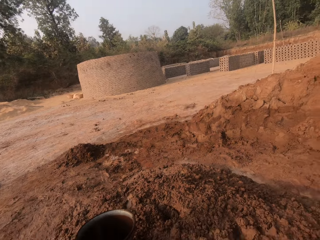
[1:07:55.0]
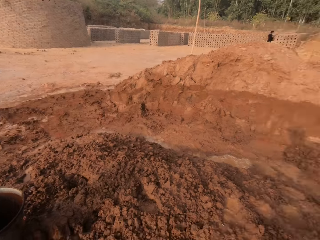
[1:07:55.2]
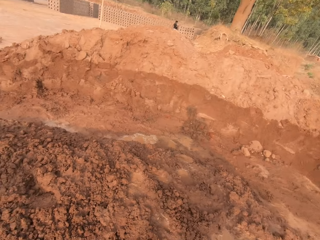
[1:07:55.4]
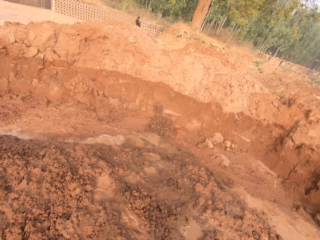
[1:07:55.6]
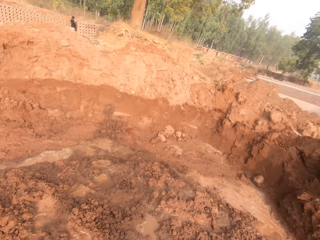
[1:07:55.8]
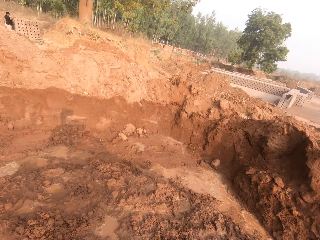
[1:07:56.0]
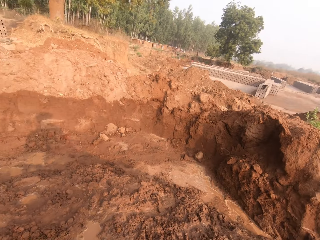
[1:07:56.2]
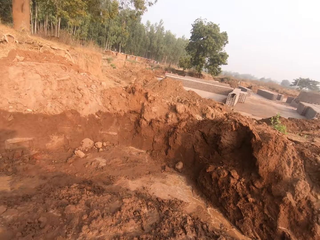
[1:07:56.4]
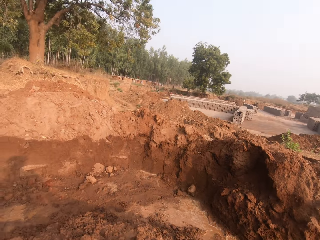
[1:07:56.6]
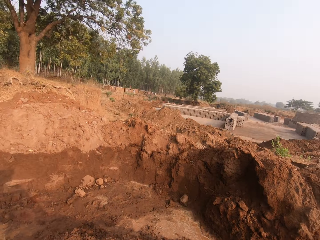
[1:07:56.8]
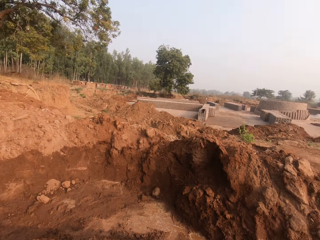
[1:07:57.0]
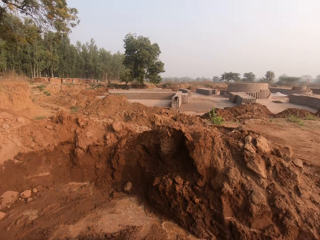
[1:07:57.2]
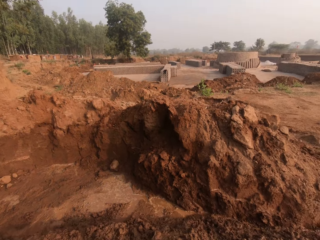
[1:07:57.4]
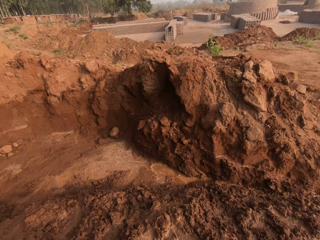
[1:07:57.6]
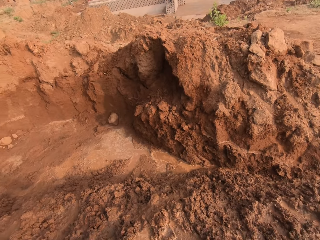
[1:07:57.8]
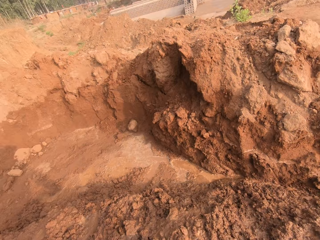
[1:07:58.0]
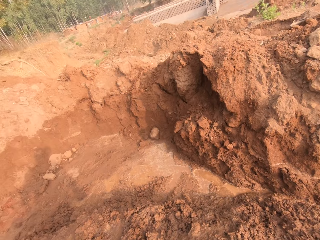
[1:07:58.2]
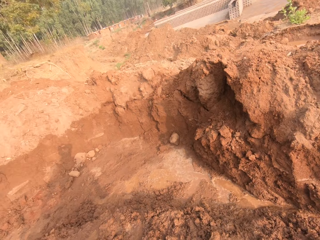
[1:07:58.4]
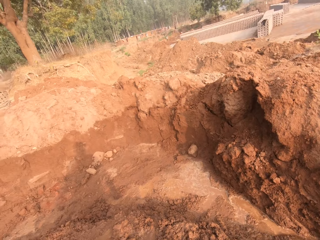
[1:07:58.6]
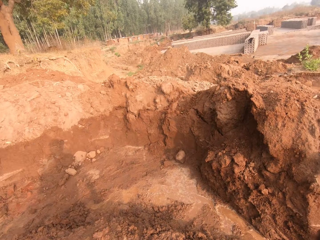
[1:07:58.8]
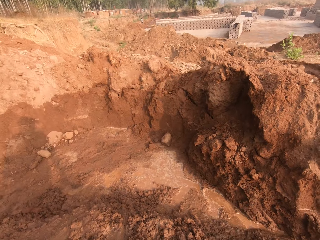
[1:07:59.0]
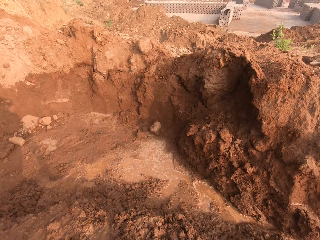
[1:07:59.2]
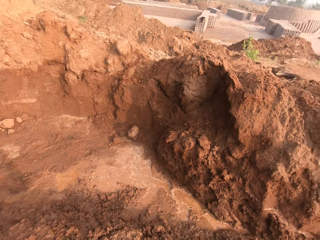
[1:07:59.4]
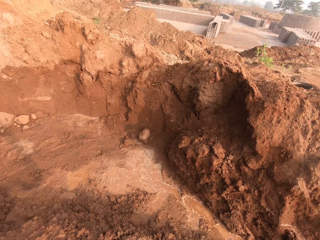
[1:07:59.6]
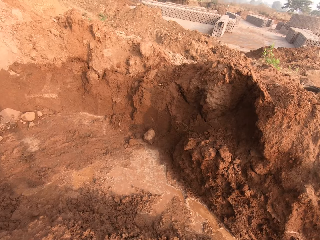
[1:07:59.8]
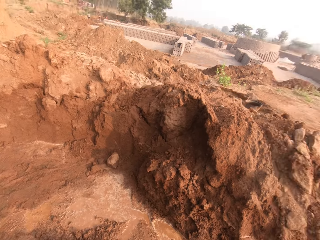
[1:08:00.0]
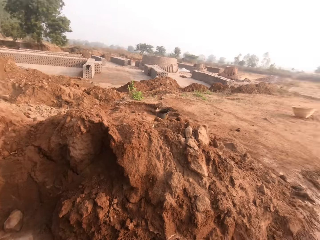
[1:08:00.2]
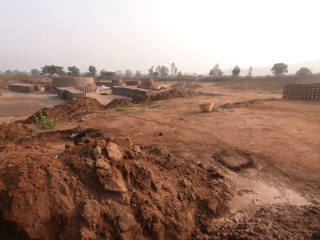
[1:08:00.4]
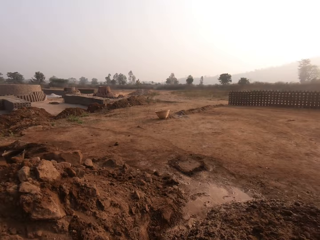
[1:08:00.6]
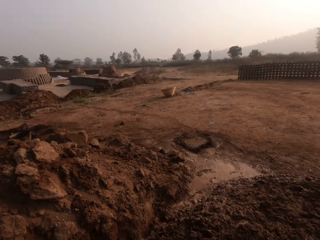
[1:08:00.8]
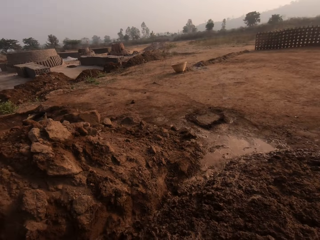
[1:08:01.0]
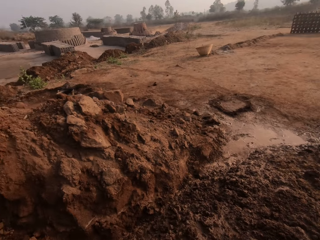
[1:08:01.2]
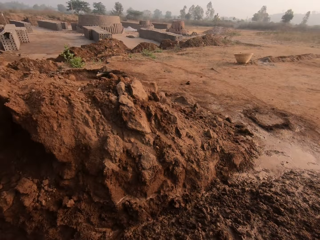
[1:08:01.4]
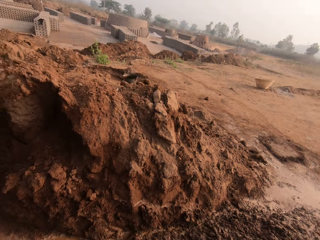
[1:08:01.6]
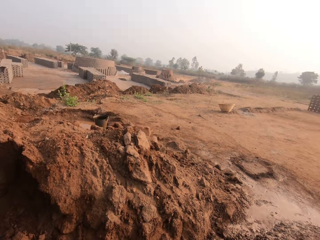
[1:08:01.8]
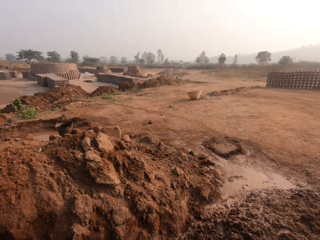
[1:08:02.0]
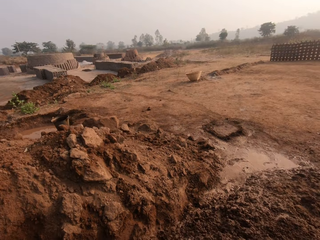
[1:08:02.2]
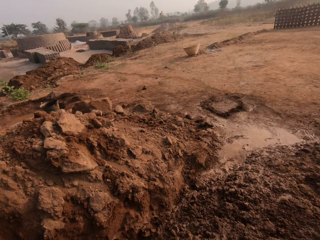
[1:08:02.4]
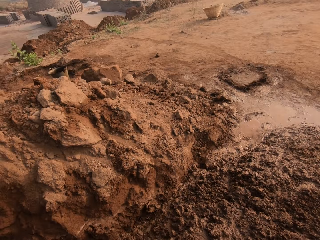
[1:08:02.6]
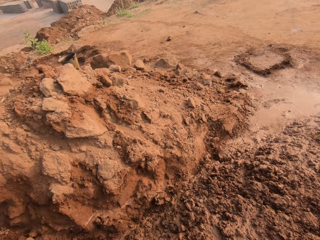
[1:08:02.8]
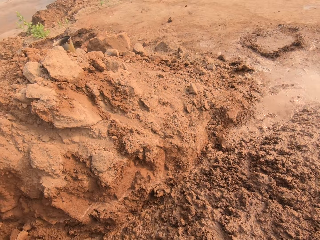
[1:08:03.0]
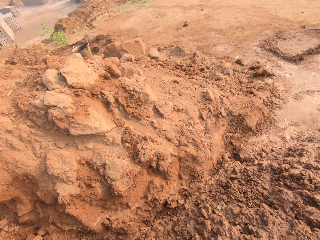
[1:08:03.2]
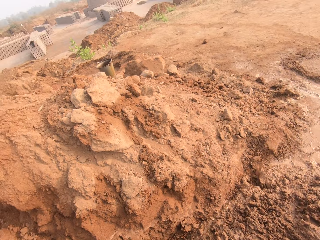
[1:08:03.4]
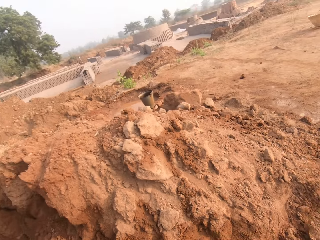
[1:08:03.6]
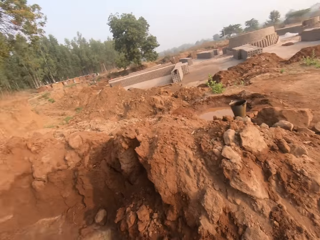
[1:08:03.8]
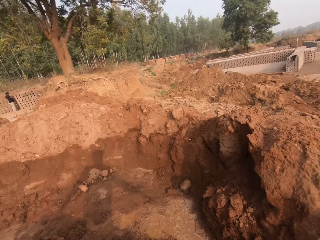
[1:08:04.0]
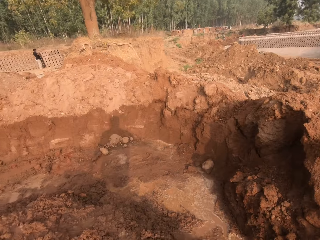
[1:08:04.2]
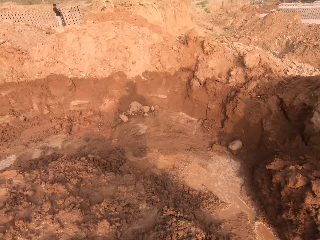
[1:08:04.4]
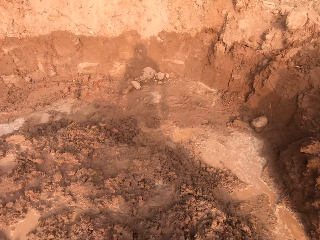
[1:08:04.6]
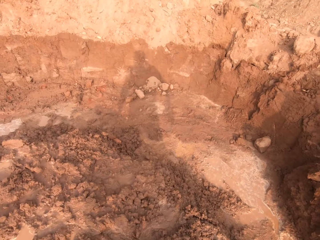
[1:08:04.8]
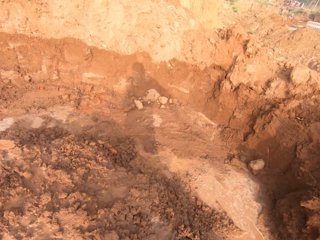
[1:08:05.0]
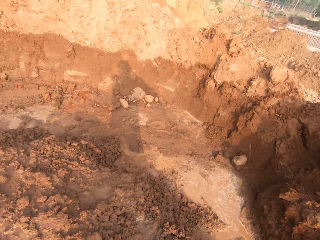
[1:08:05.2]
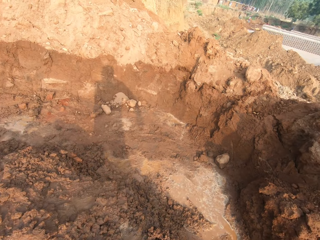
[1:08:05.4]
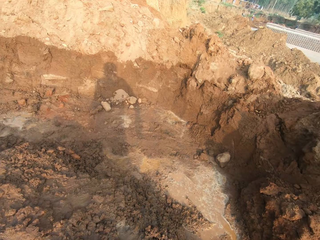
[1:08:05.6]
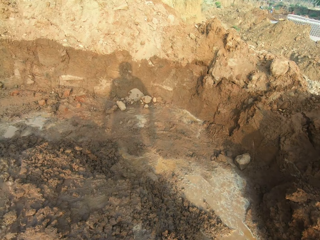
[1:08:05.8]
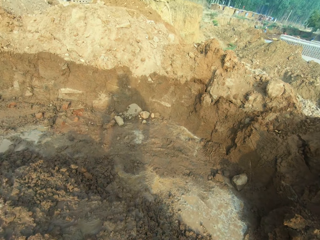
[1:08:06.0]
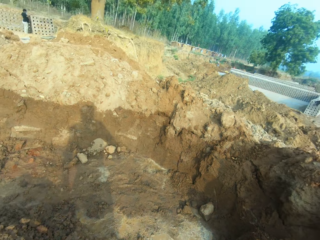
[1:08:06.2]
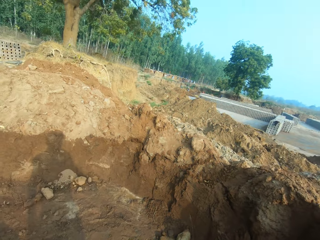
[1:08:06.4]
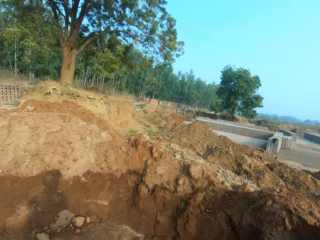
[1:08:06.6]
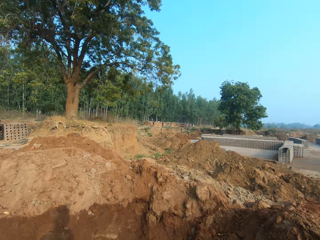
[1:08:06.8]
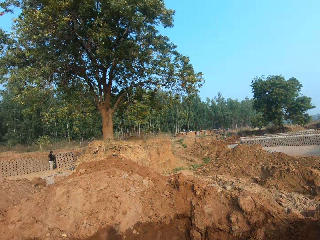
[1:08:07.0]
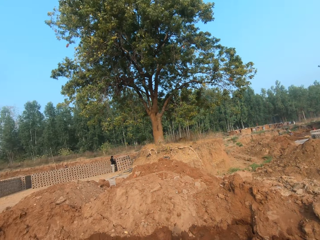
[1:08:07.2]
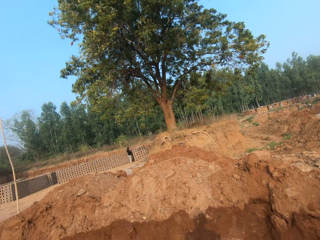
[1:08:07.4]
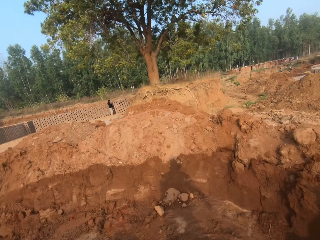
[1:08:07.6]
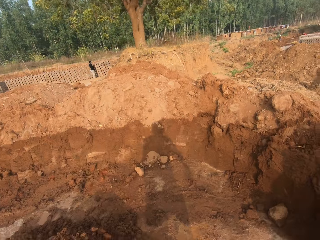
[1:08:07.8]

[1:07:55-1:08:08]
The camera wearer throws the bucket in his left hand on the ground, on the heap of soil. He looks at the heaped soil. He walks around the site.

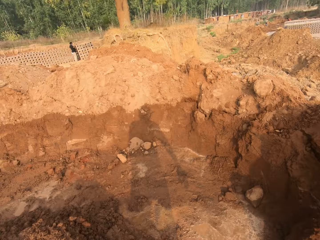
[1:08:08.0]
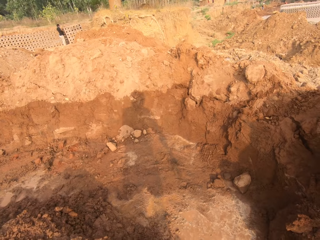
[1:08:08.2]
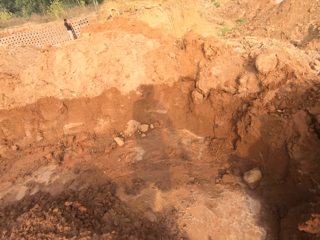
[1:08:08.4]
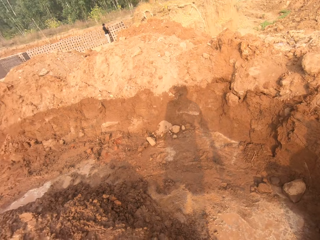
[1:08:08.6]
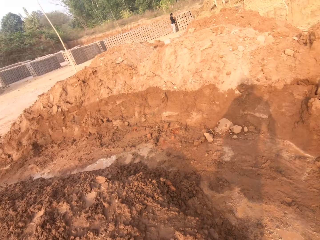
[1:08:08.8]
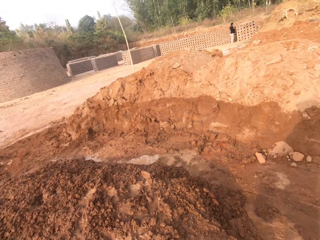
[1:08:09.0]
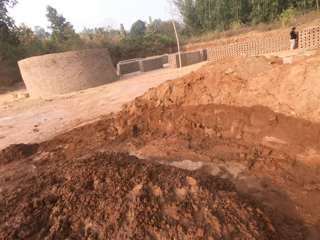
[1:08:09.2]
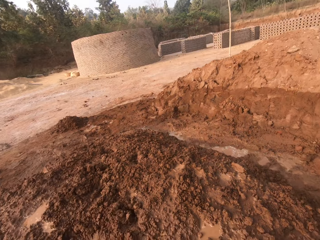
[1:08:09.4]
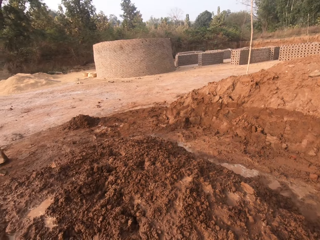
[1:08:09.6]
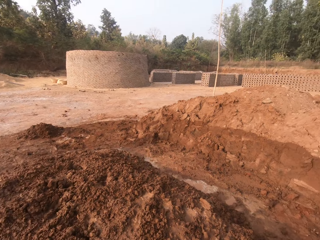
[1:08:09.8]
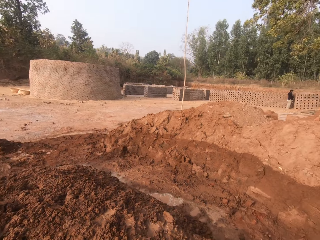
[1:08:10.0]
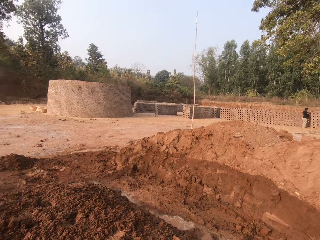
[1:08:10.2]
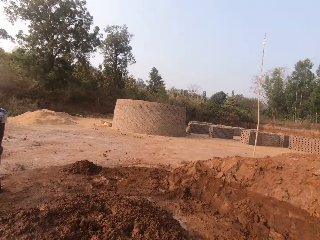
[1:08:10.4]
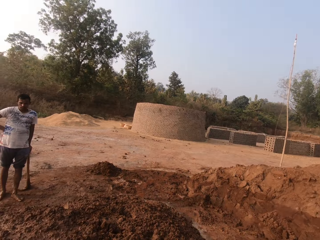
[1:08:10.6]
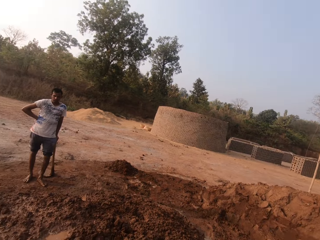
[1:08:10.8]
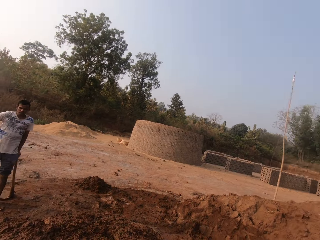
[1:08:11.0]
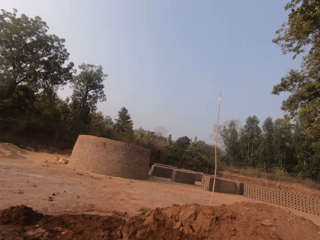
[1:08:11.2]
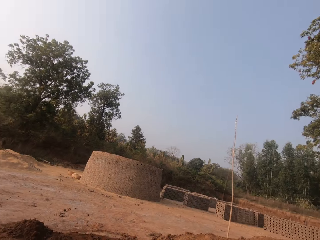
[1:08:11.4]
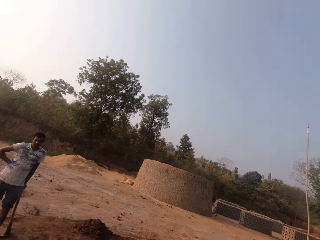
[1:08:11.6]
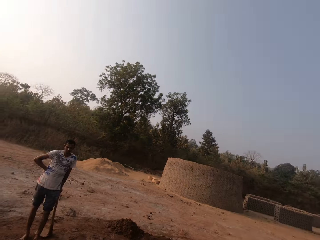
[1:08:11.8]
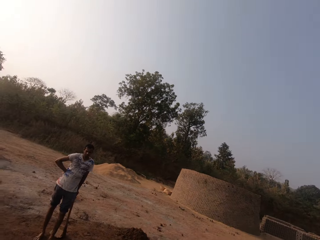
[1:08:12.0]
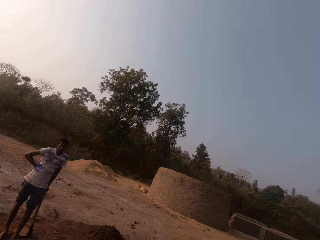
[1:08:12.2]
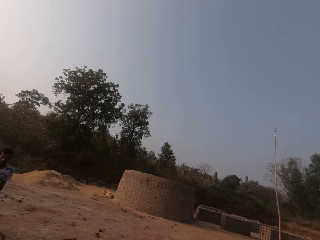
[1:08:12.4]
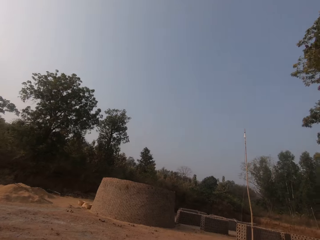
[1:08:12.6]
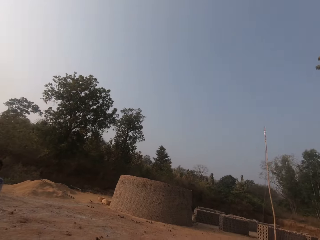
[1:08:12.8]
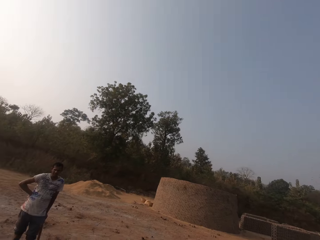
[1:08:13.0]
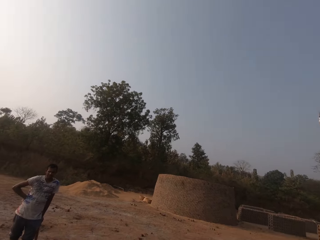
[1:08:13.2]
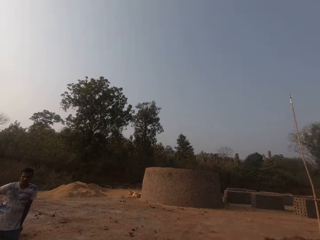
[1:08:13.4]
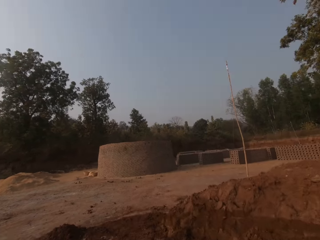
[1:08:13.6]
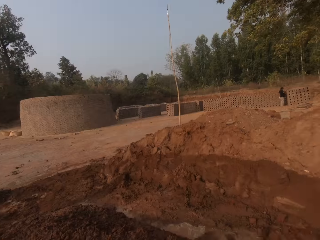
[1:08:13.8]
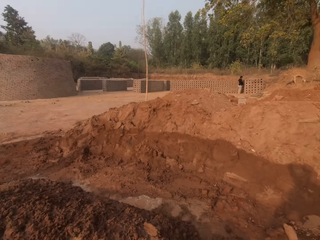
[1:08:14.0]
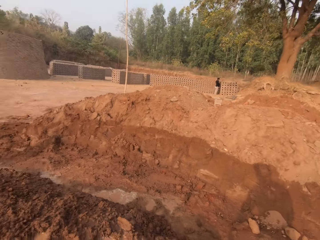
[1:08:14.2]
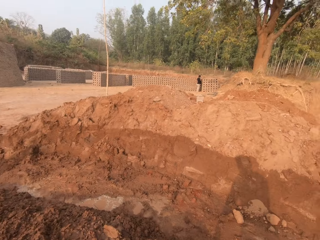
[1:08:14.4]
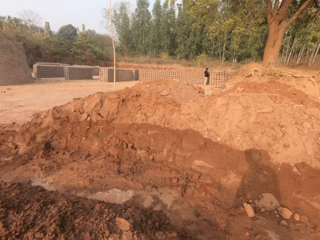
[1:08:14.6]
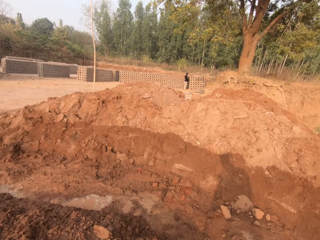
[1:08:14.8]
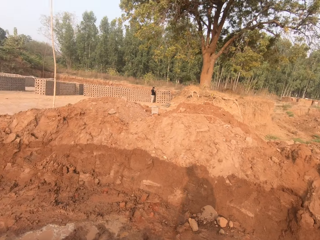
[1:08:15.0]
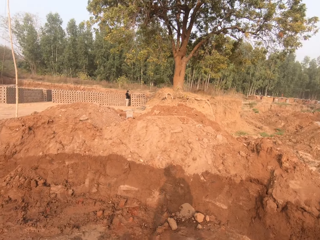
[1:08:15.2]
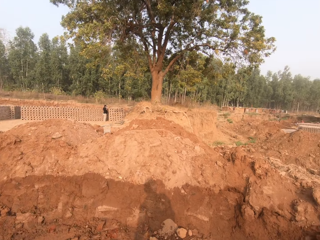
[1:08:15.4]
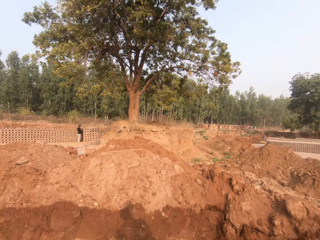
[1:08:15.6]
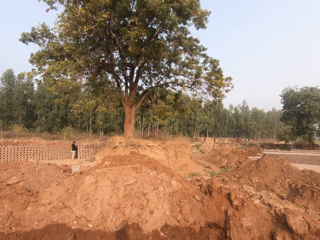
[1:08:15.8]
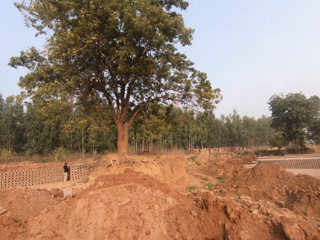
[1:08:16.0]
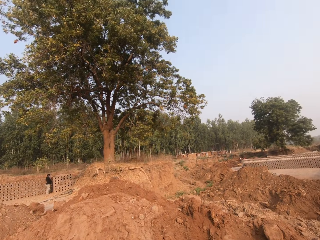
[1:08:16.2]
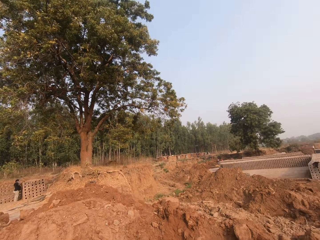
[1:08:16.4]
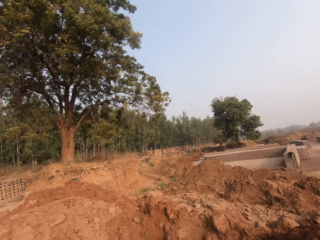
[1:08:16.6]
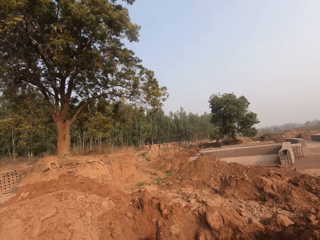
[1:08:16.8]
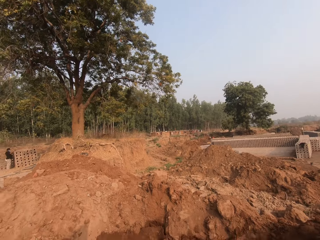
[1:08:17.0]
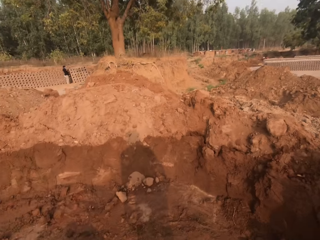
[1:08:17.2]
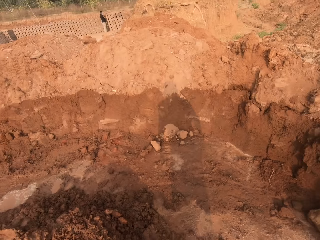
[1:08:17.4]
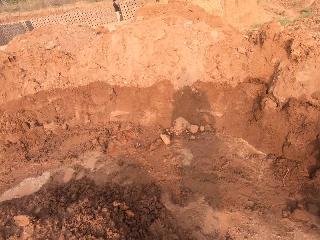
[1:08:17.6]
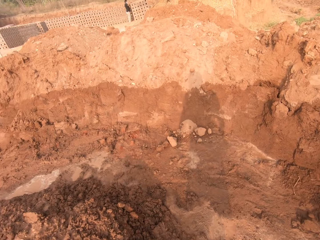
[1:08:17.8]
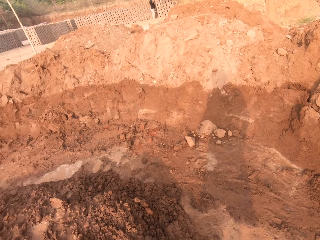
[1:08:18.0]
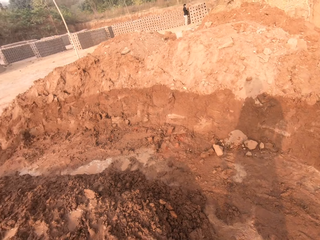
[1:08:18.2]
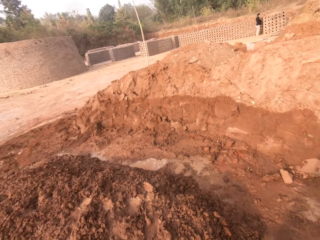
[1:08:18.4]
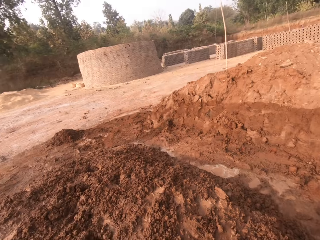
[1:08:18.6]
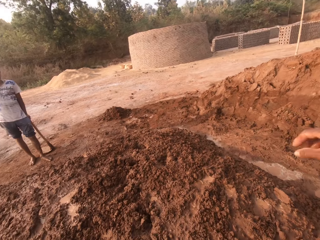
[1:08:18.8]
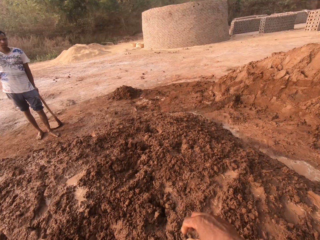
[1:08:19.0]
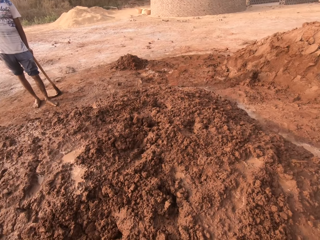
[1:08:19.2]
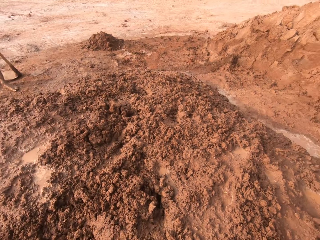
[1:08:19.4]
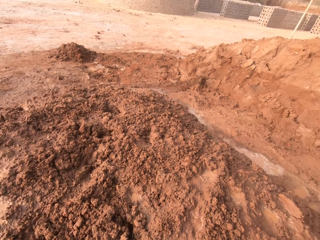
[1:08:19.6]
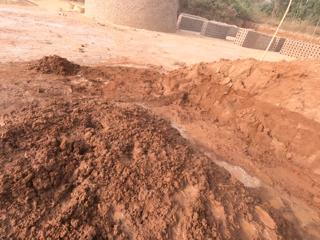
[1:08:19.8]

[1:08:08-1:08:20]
A man rests his left hand on the handle of a hoe on the ground. The camera wearer dialogues with the man. They look at the heaped soil.
